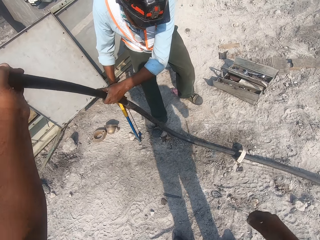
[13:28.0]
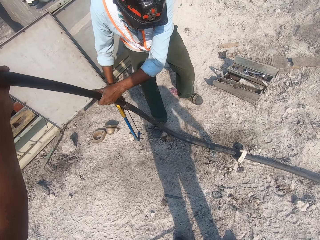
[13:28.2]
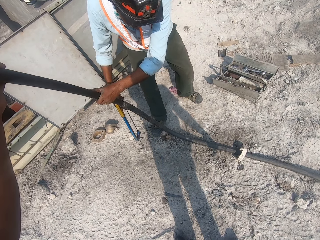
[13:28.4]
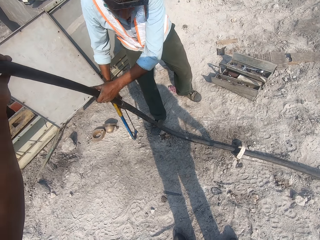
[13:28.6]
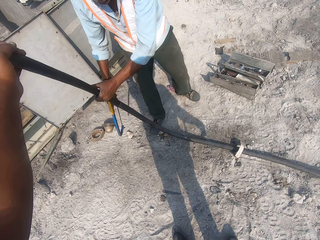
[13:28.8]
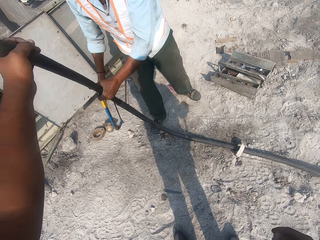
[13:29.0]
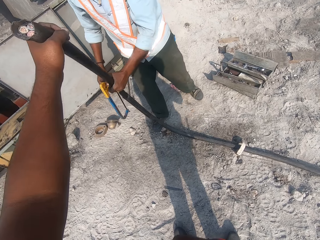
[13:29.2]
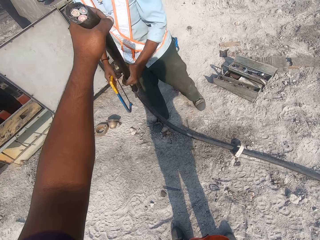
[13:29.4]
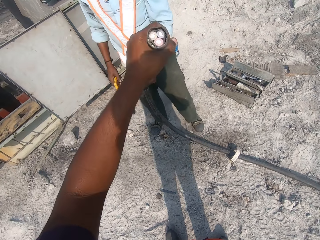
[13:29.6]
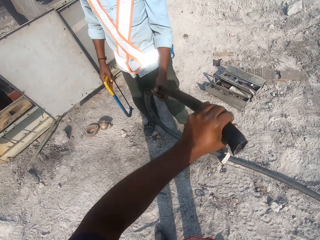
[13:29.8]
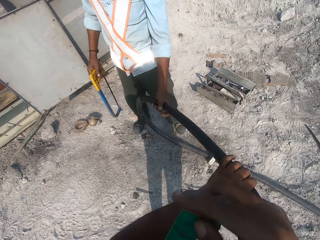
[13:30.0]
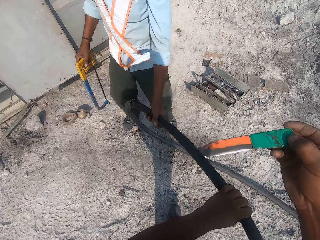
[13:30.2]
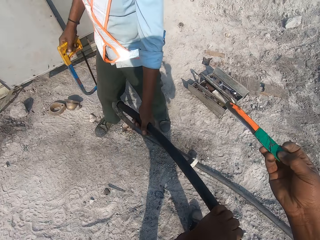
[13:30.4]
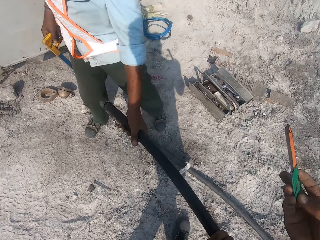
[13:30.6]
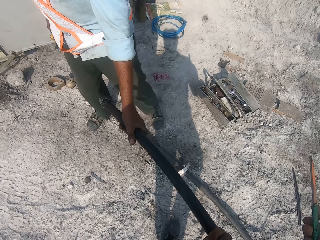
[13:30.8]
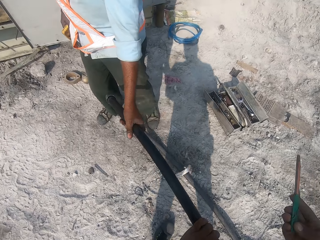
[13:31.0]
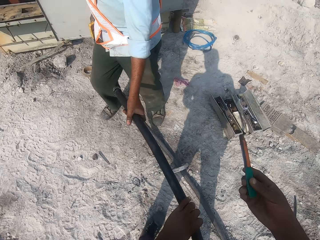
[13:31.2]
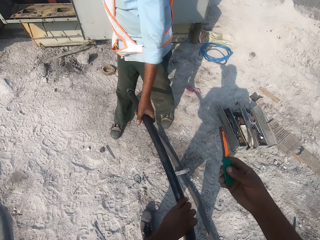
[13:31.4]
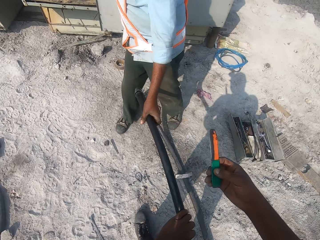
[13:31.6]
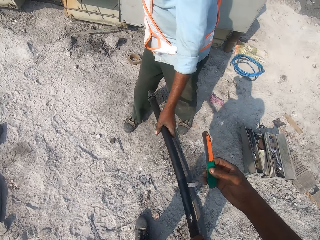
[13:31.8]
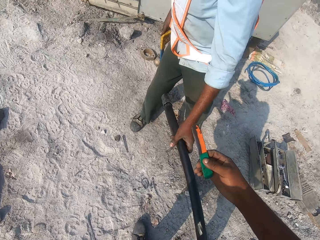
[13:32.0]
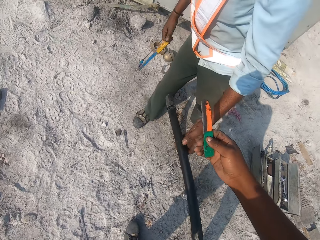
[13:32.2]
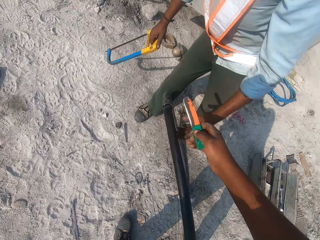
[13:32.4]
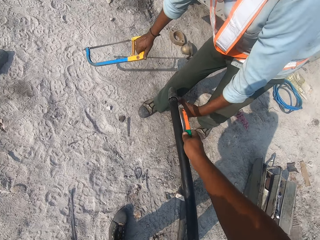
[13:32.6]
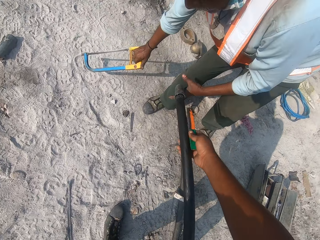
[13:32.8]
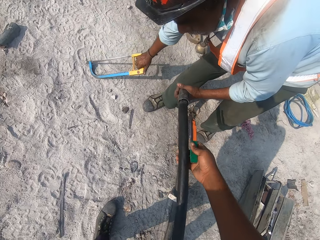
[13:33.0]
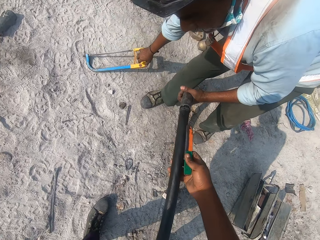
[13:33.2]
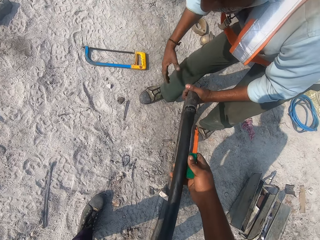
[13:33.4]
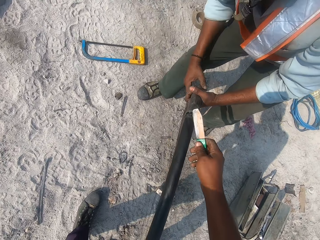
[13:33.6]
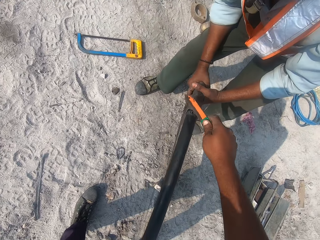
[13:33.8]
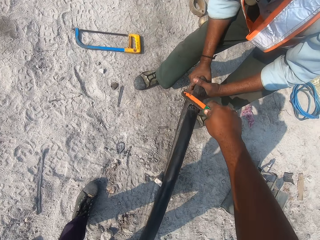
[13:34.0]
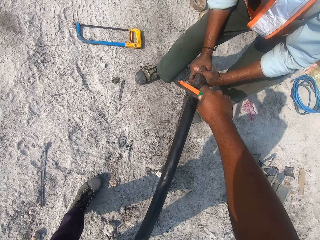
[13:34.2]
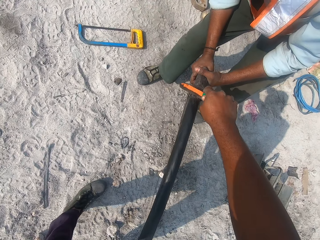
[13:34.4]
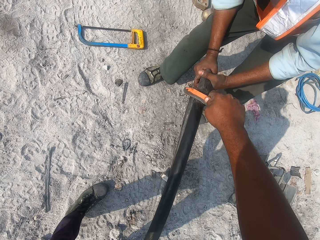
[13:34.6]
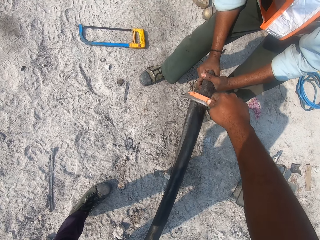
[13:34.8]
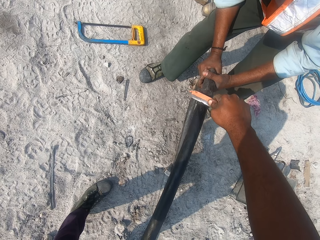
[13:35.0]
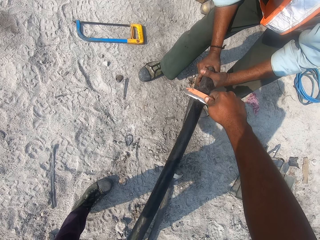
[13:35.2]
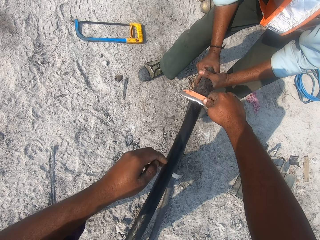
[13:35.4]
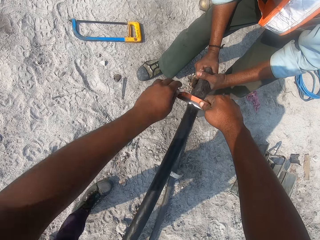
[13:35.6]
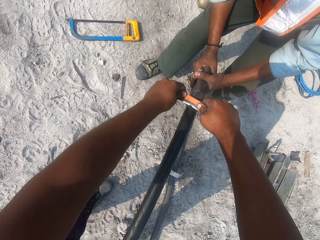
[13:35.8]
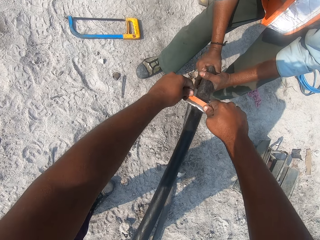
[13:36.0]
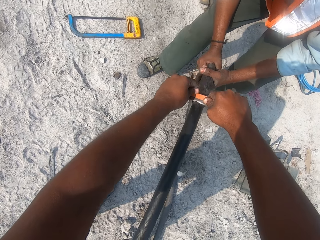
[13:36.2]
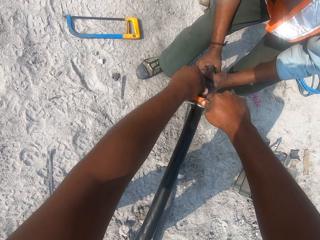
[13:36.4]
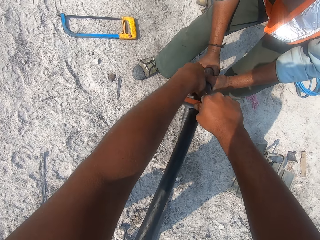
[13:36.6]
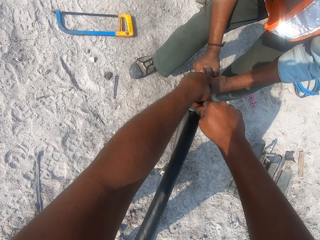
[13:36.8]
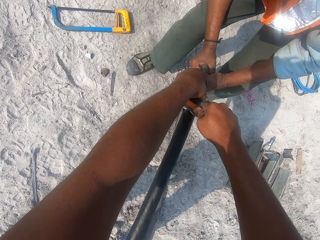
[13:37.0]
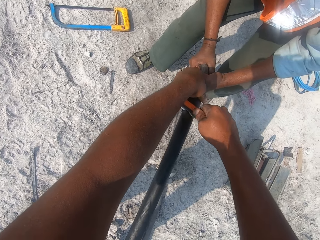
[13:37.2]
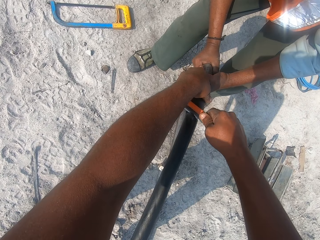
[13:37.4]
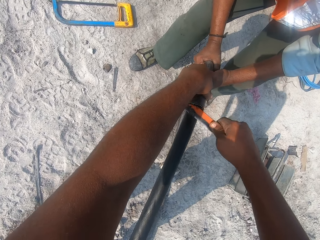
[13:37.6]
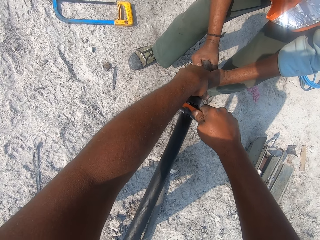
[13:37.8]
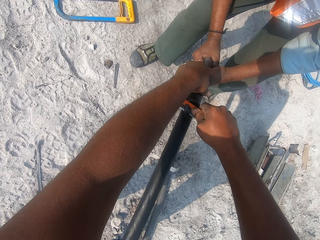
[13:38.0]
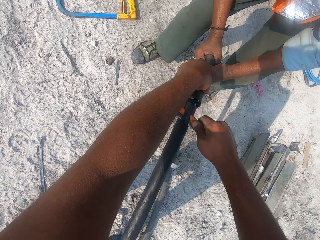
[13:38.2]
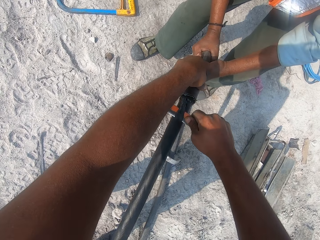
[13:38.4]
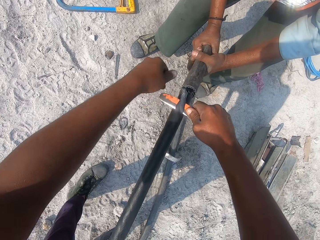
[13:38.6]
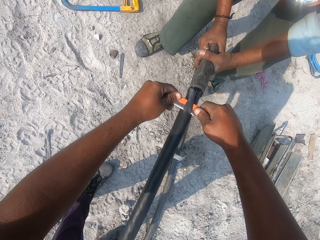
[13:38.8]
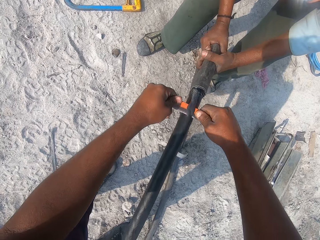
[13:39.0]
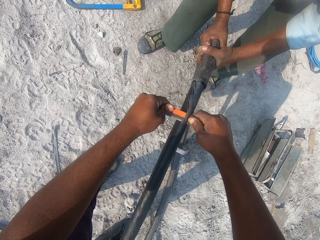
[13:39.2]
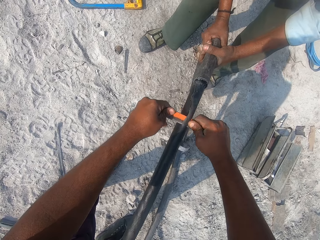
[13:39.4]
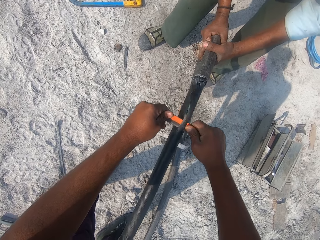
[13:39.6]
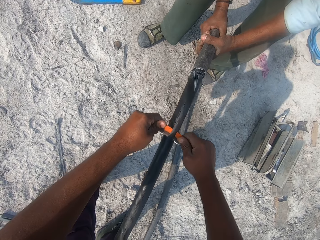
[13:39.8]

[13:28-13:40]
The camera wearer holds the power cable. They hold the knife. A man drops the hacksaw. The camera wearer cuts the power cable with both hands with the knife.

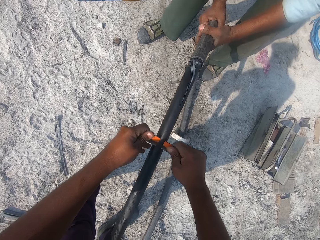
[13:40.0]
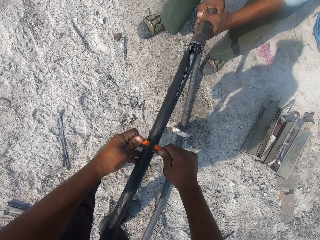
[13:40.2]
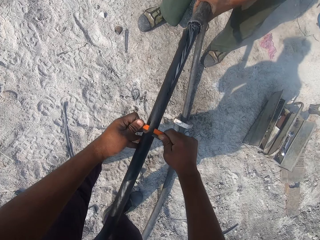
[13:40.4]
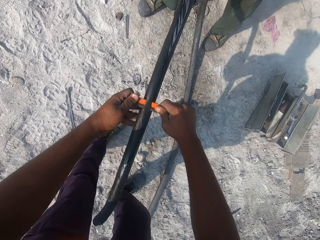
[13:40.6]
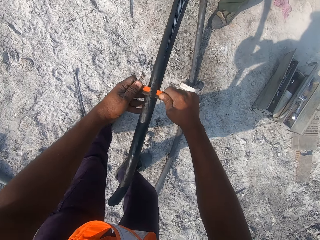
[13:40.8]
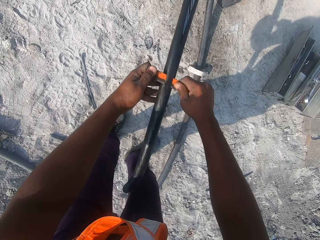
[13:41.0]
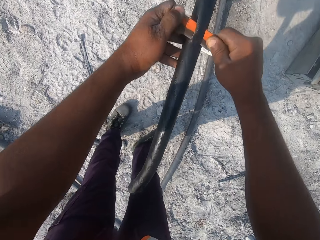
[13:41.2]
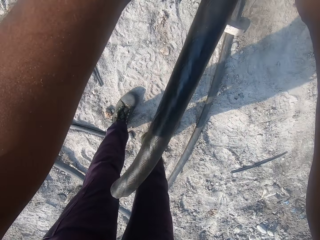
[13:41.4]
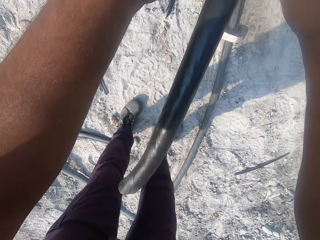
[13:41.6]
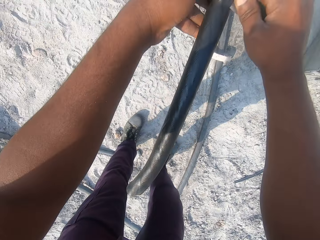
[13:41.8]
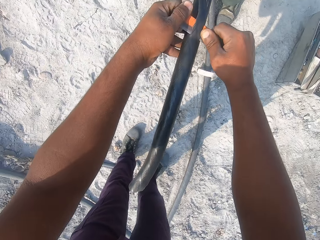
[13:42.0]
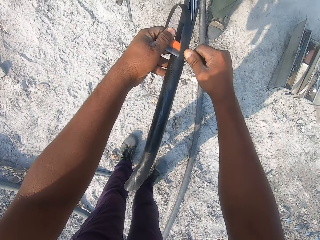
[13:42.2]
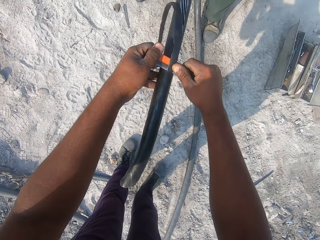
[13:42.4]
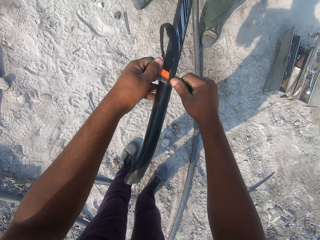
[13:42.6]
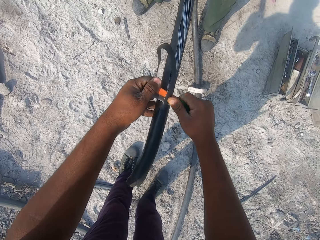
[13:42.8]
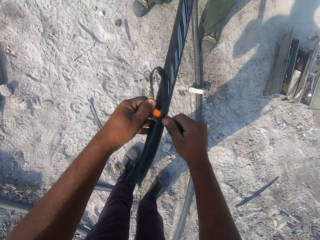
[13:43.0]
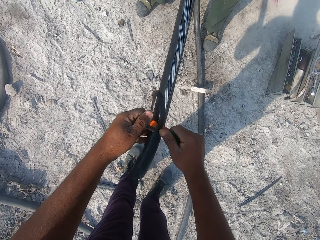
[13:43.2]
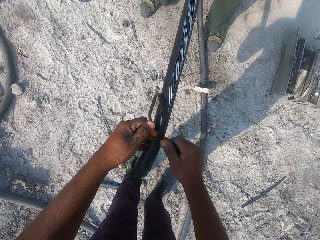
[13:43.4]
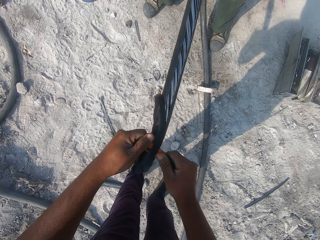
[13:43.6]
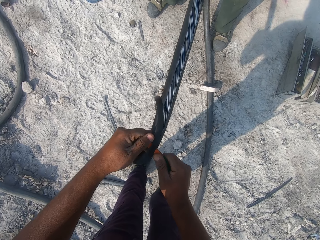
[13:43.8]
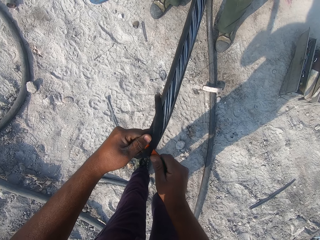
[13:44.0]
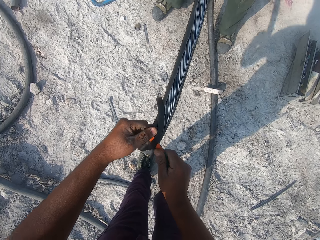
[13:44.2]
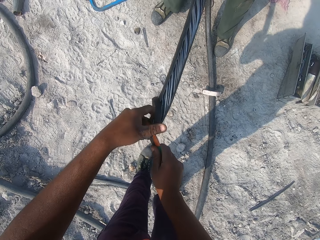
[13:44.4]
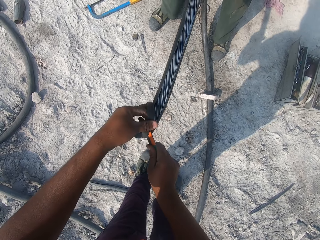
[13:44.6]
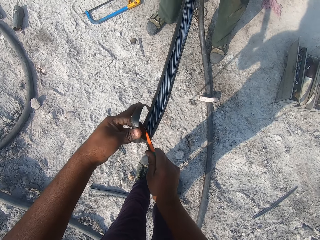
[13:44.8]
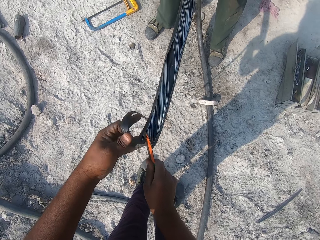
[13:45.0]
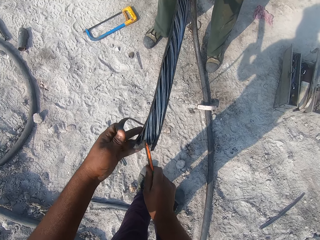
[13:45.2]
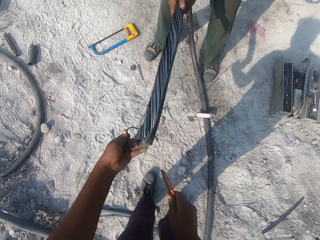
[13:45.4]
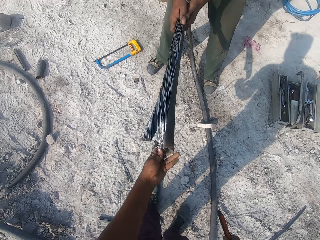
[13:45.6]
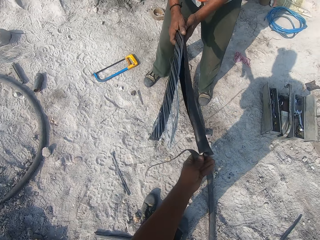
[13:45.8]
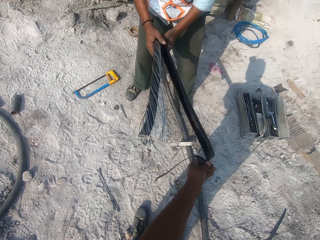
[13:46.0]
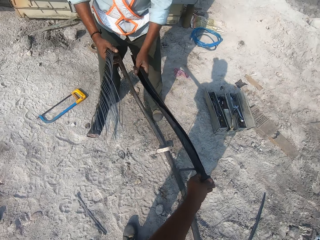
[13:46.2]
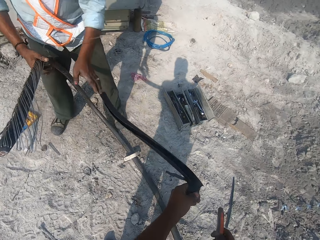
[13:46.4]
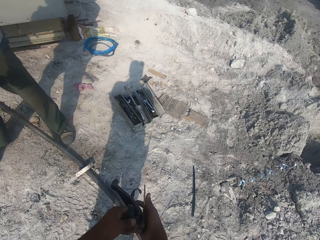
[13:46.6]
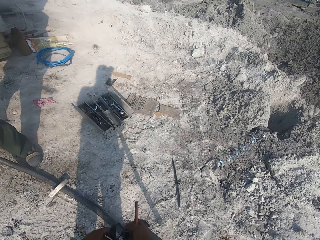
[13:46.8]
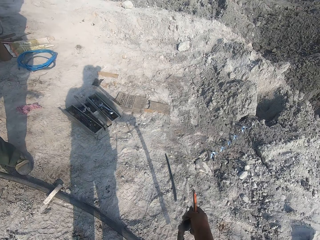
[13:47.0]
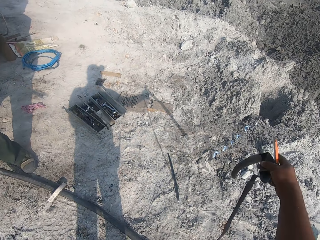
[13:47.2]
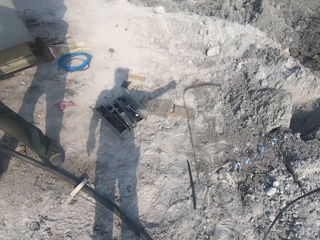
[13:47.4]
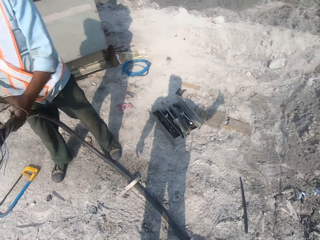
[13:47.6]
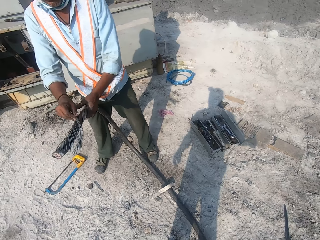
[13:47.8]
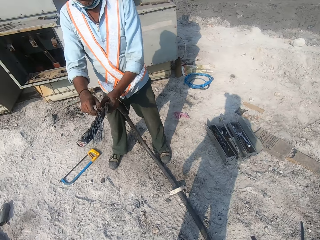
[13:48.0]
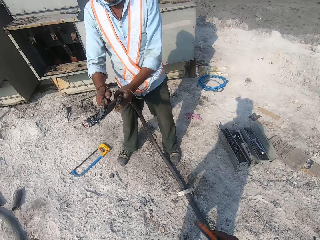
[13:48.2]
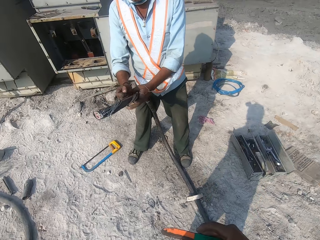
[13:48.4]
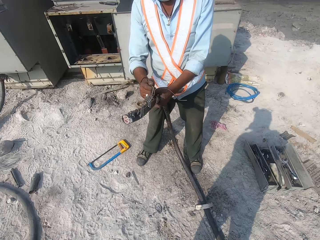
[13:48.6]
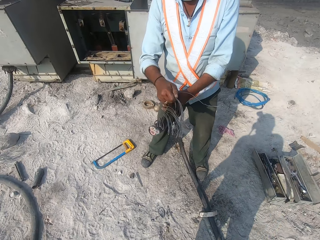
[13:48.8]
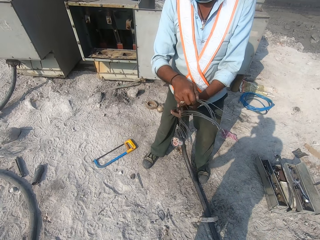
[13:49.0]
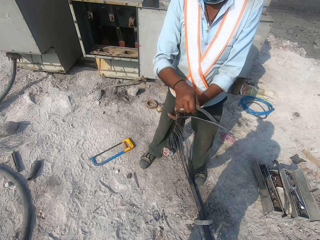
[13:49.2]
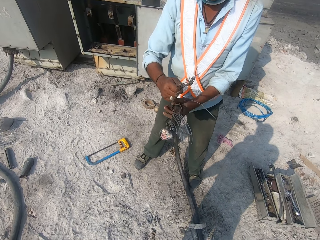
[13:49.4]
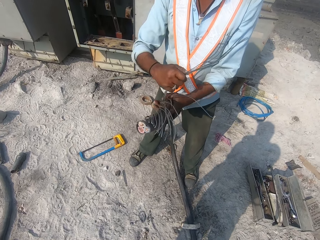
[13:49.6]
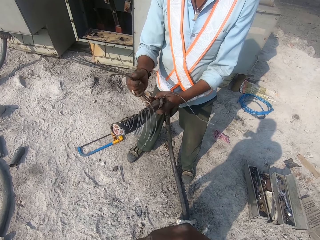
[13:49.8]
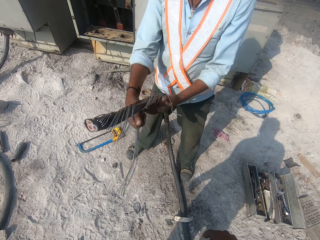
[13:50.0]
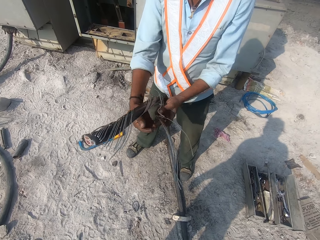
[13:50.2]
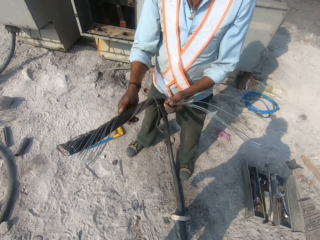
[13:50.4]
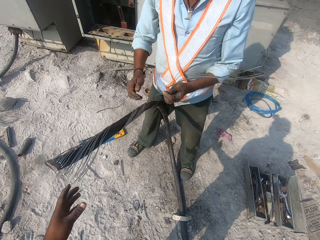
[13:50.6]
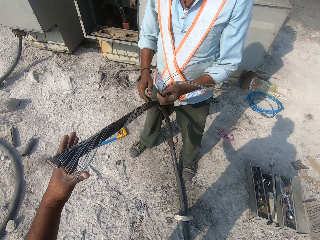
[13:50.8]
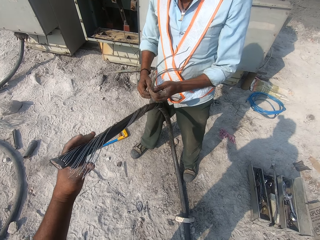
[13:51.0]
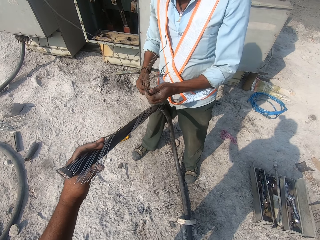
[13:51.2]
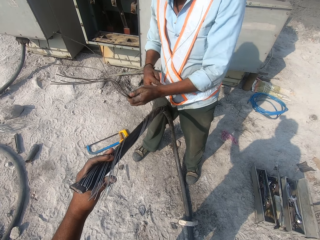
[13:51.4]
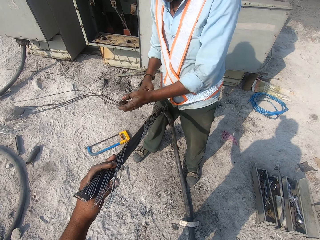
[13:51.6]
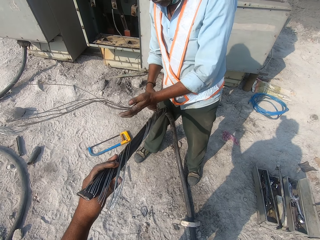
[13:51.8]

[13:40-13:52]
The camera wearer throws the plastic insulator. A man pulls the wire. The camera wearer holds the cable with his left hand.
